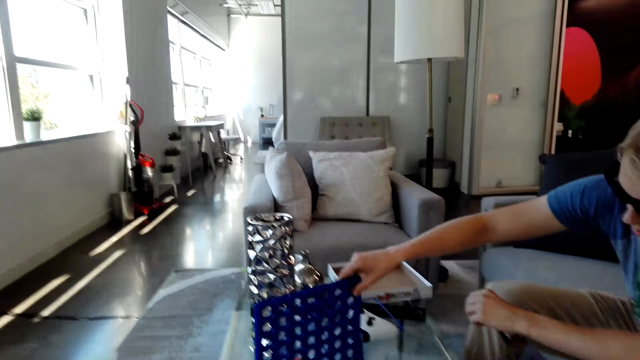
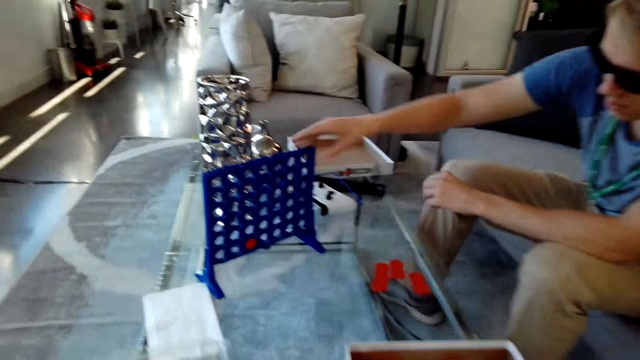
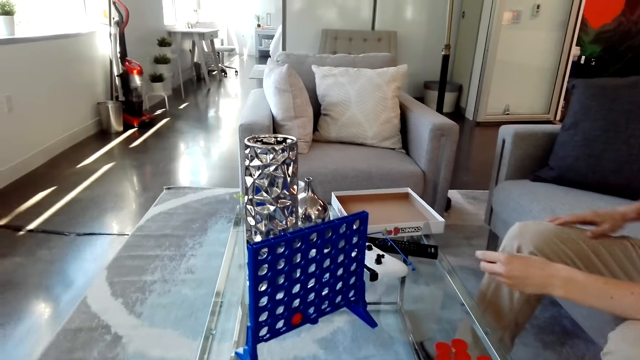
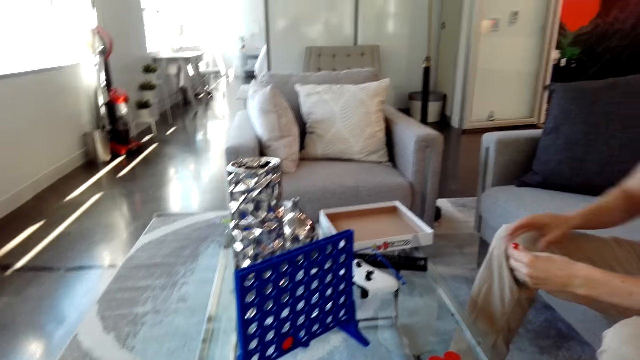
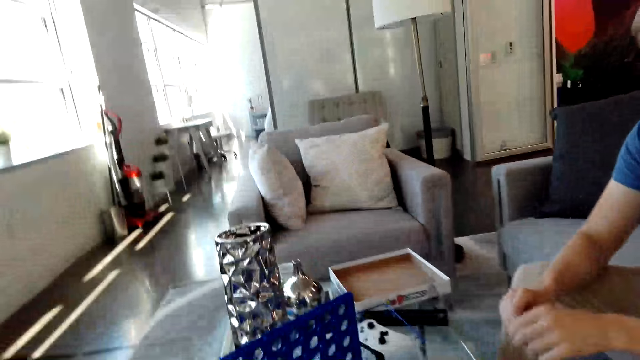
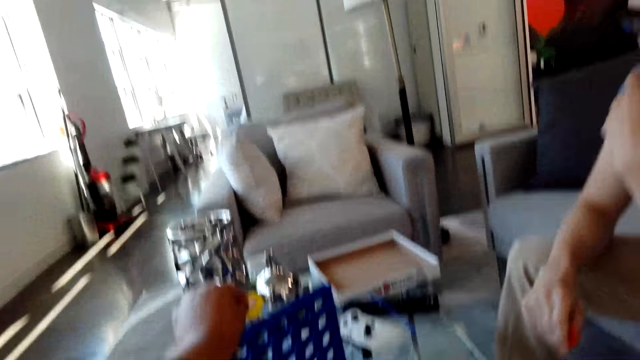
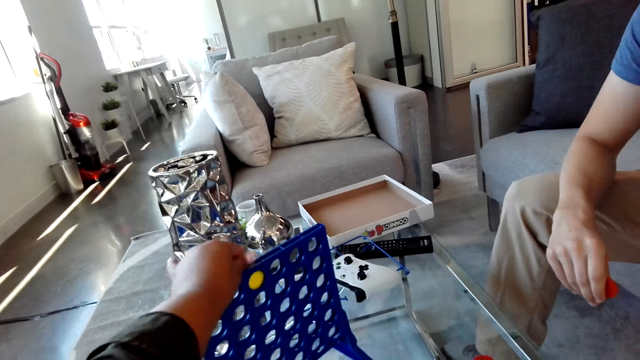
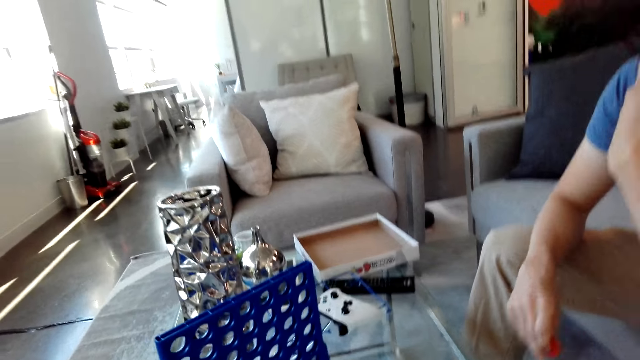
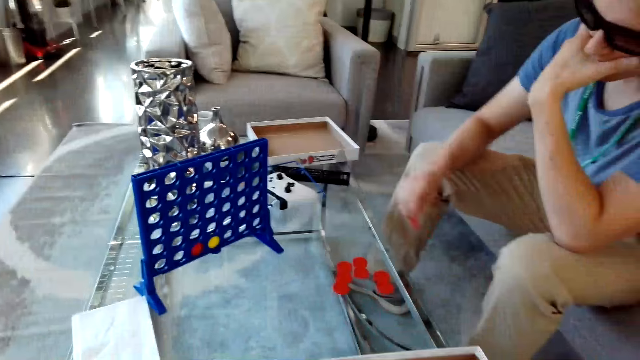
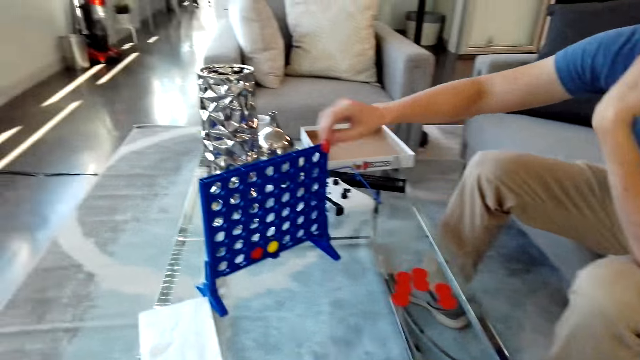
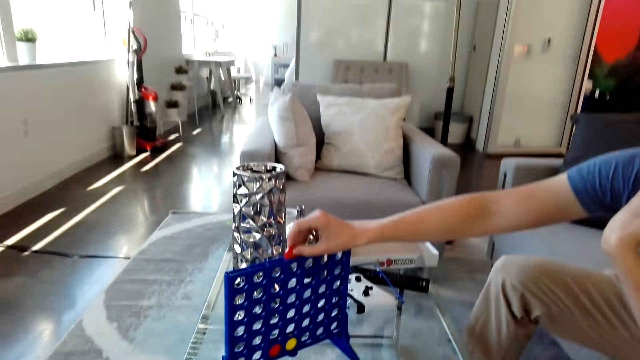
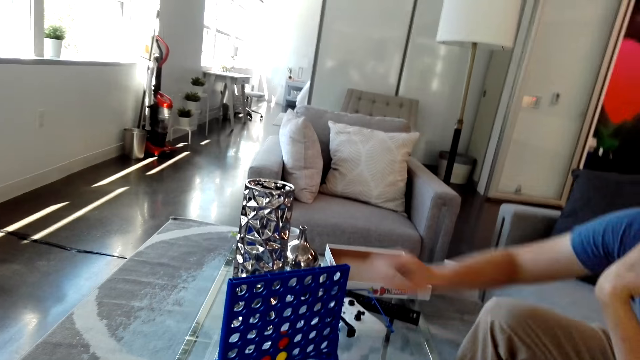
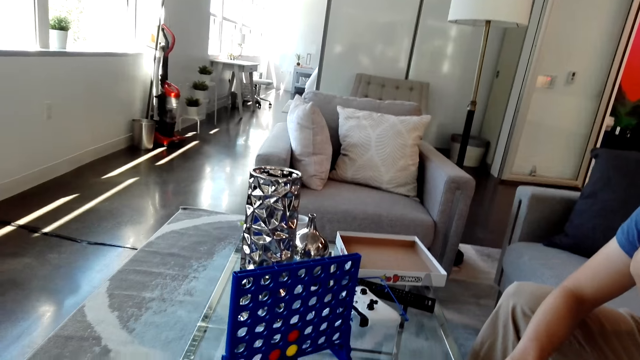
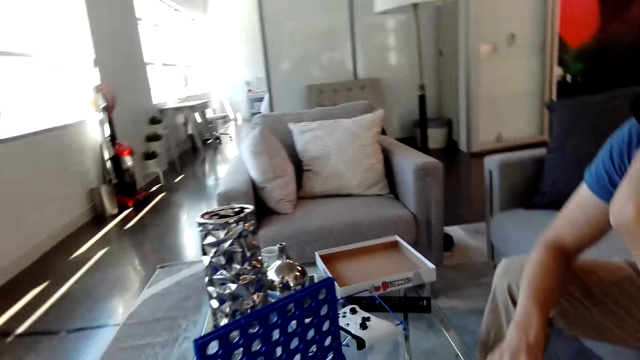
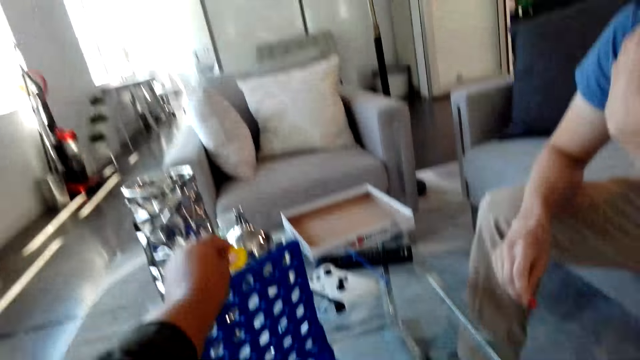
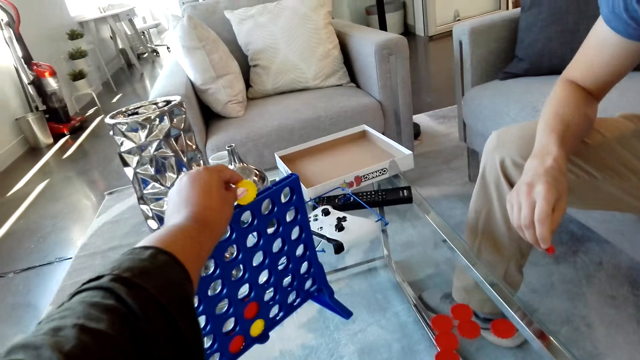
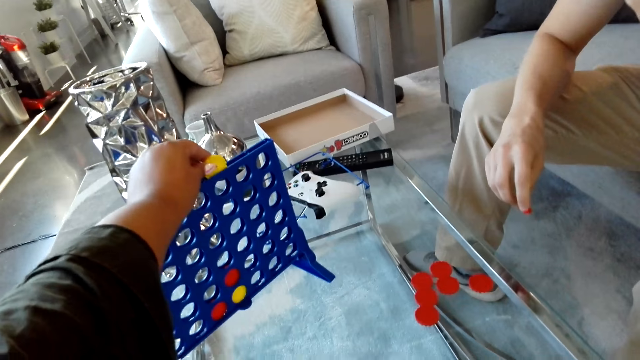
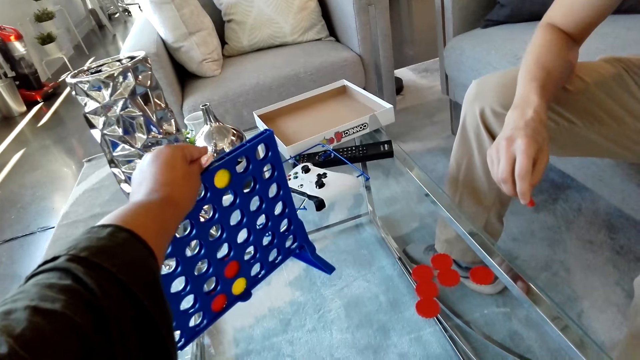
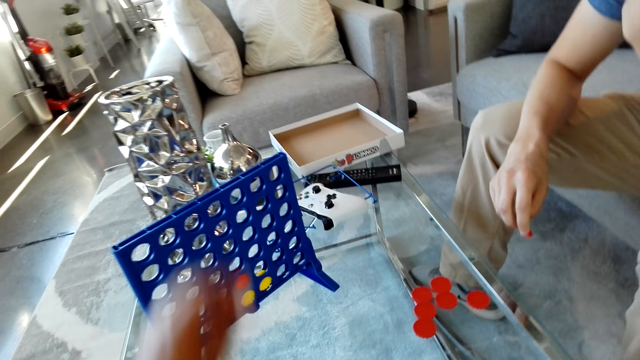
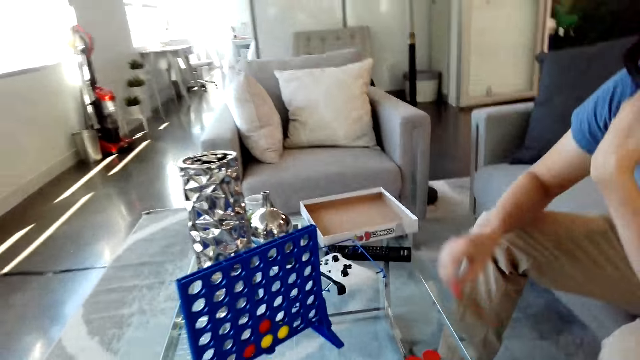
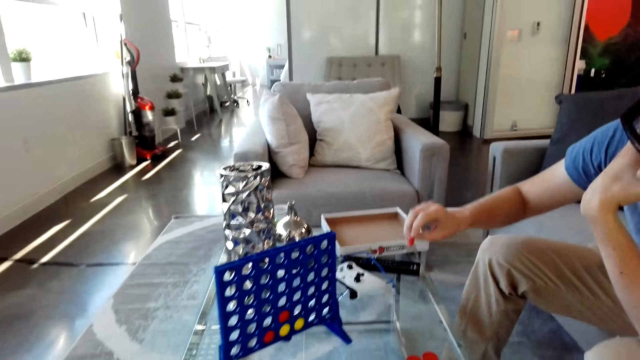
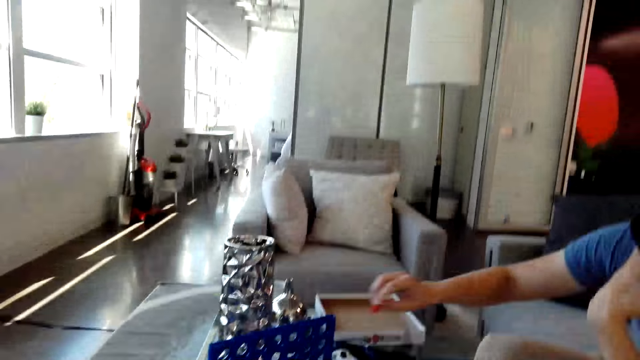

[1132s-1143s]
A man drops the red disc in a grid. He moves his right hand on the lap. The camera wearer drops a yellow disc in the grid. The man drops the red disc in the grid. The camera wearer drops the yellow disc in the grid.

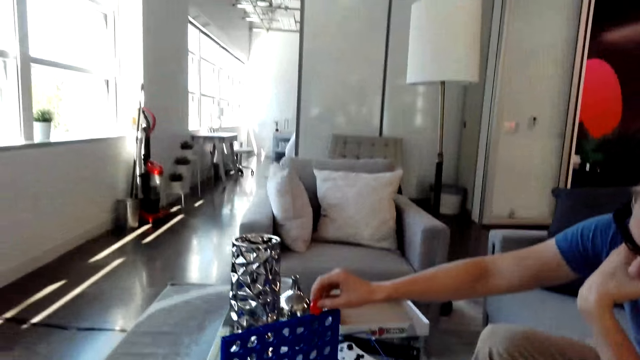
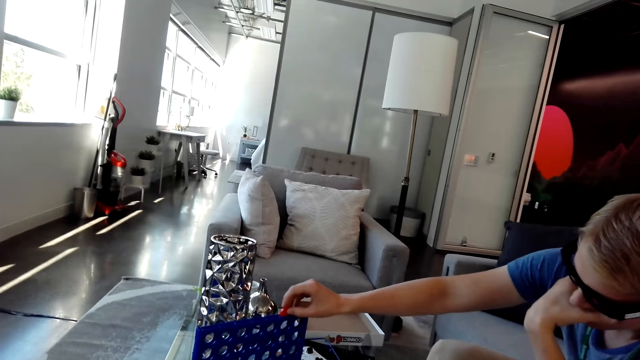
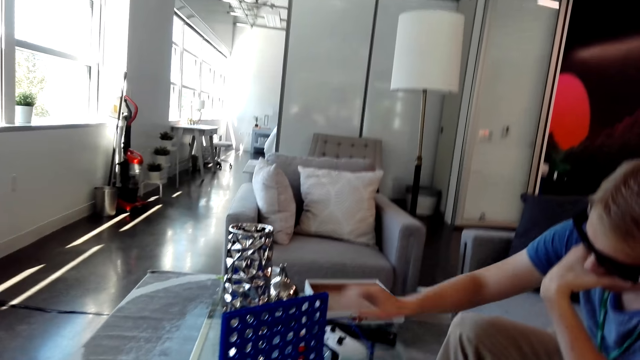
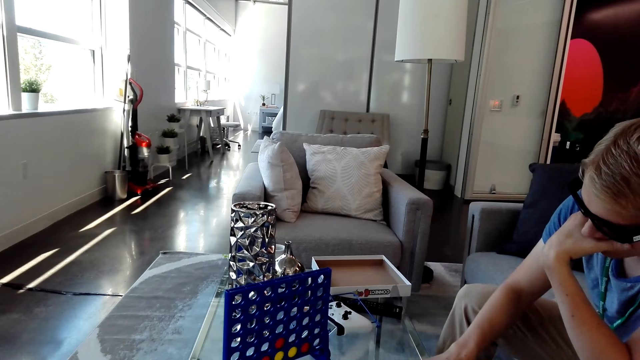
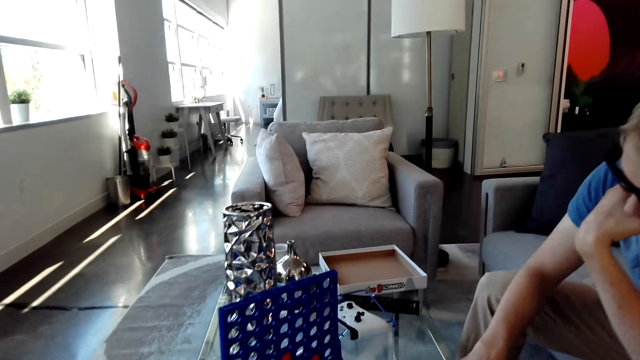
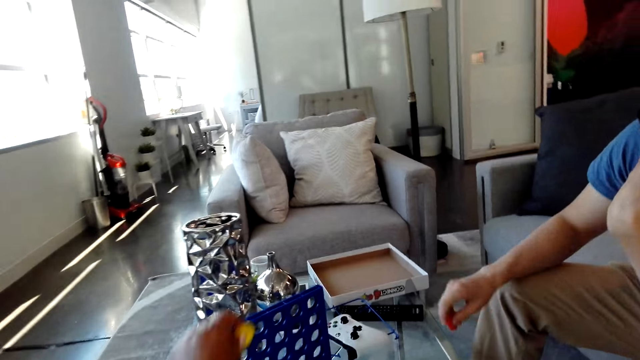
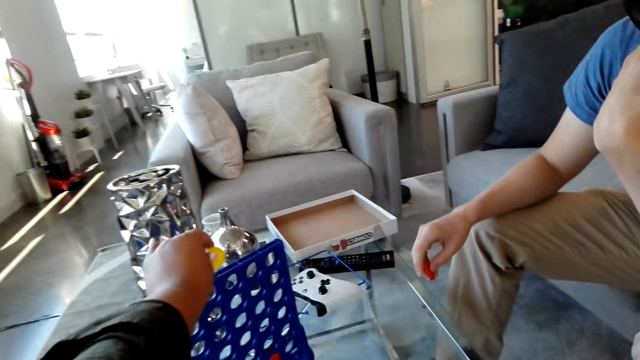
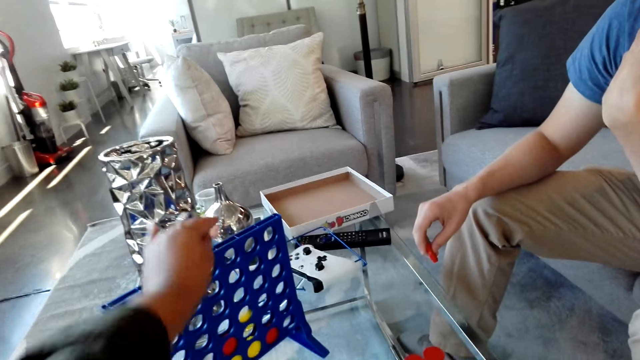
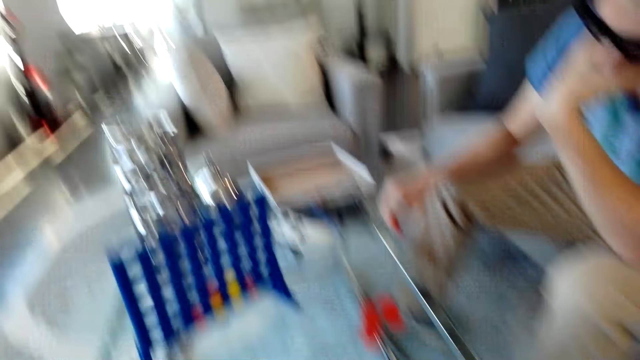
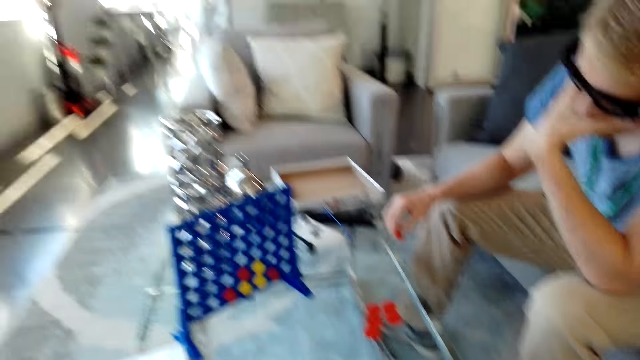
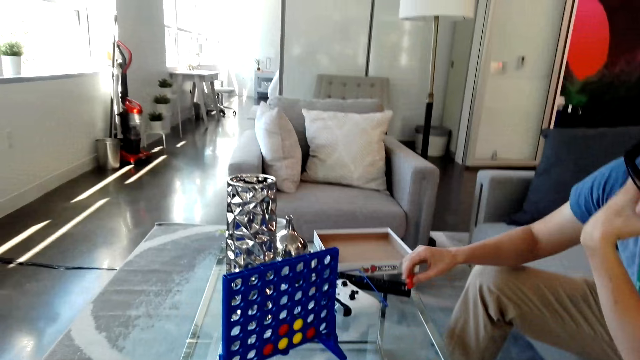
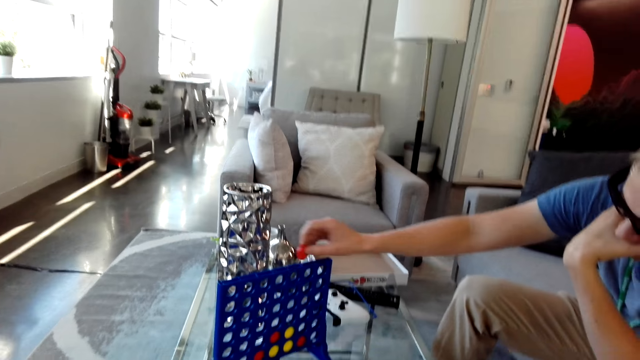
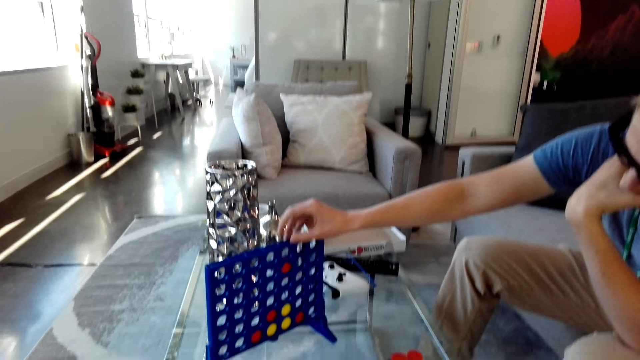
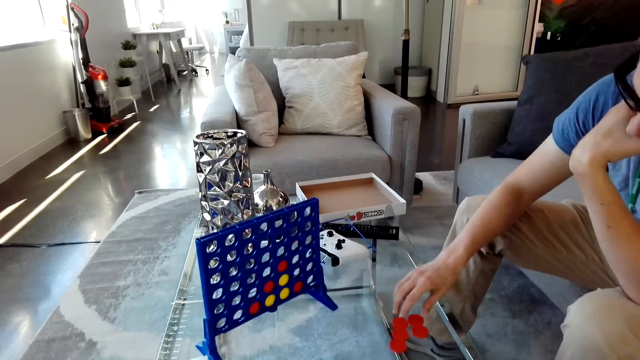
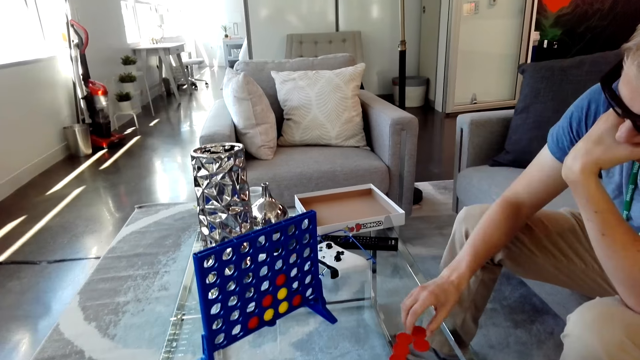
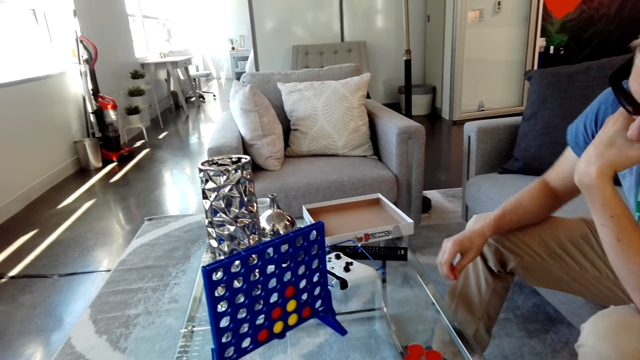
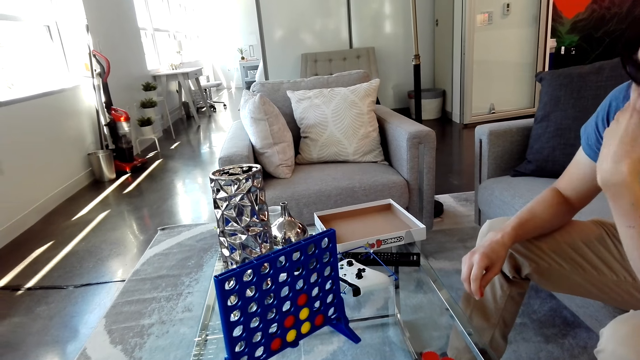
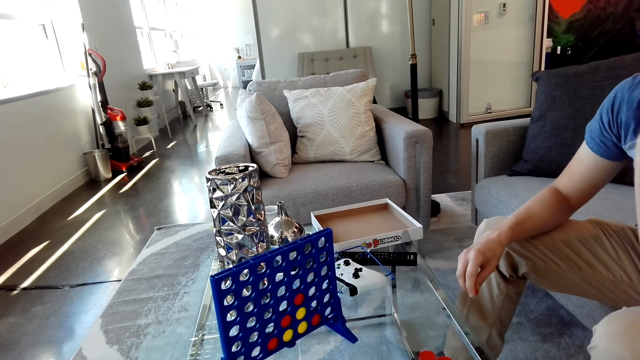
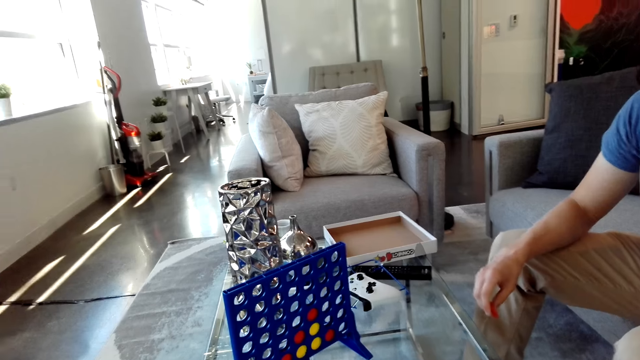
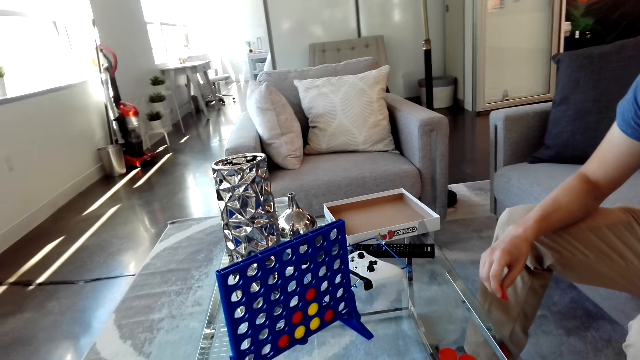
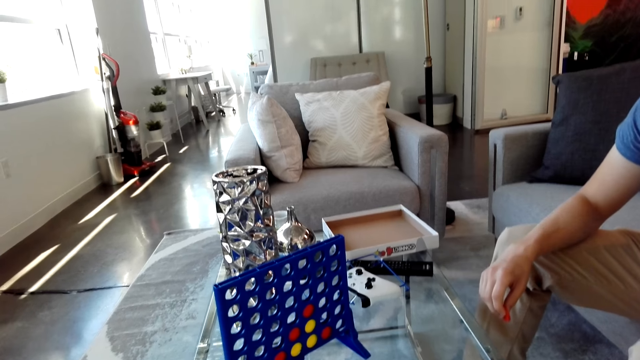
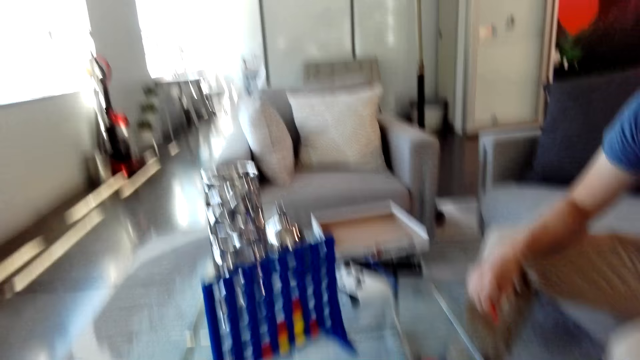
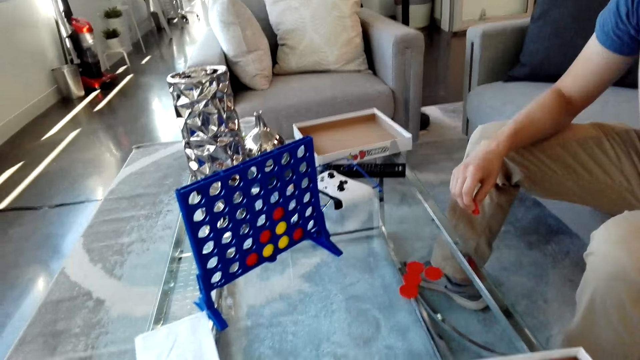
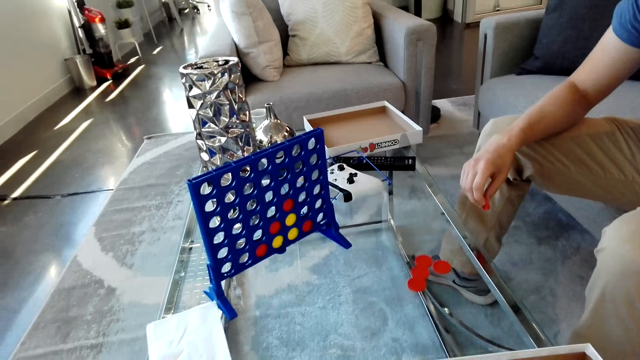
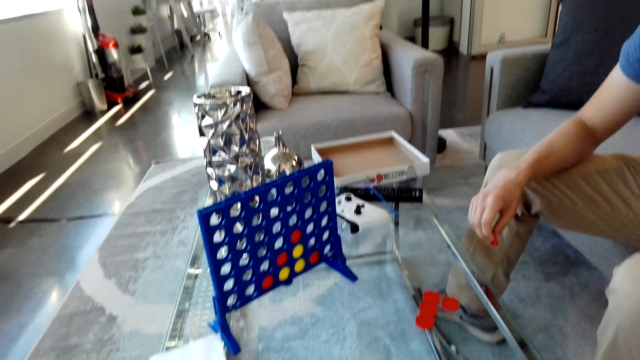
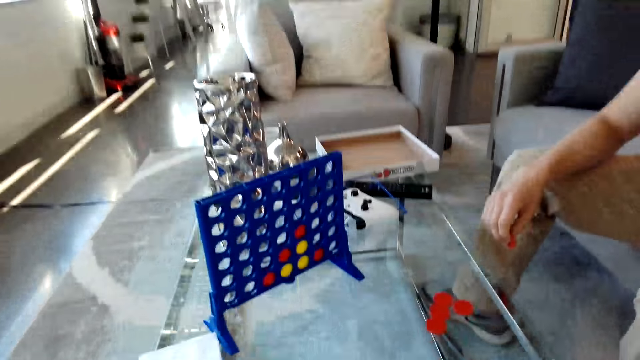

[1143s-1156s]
A man drops the red disc in a grid. He picks the red disc from the table. The camera wearer drops a yellow disc in the grid. The man drops the red disc in the grid. He picks the red disc from the table. The camera wearer looks at the grid on a table.
